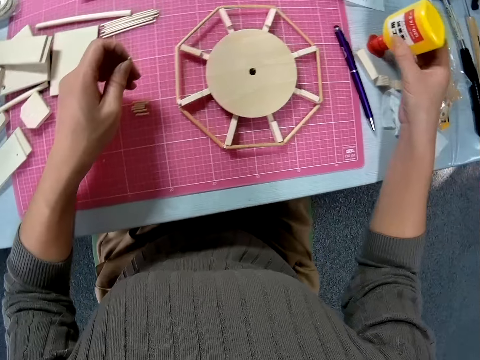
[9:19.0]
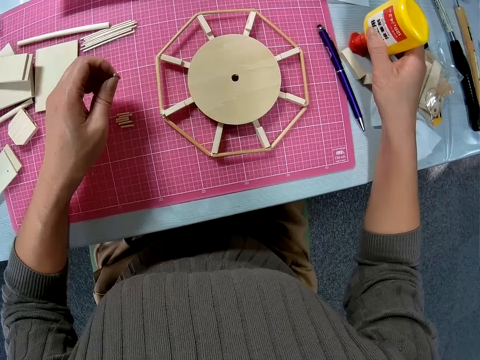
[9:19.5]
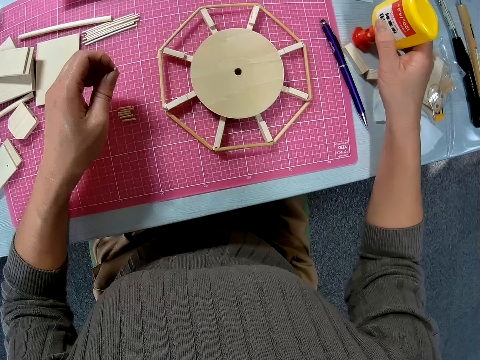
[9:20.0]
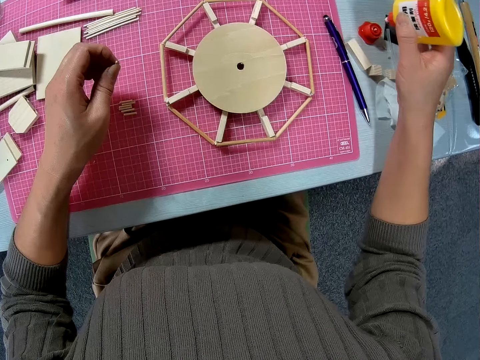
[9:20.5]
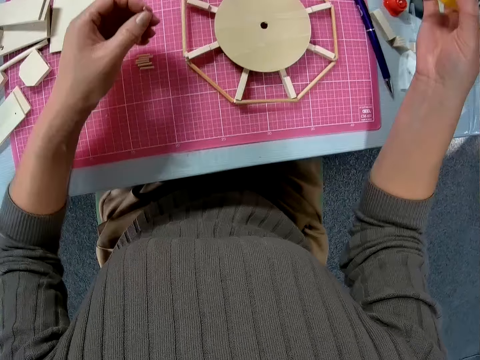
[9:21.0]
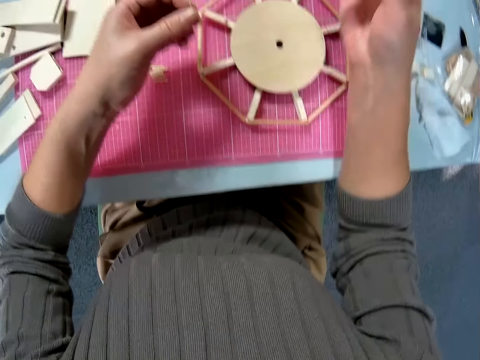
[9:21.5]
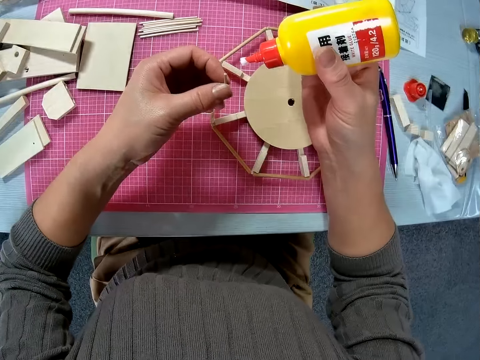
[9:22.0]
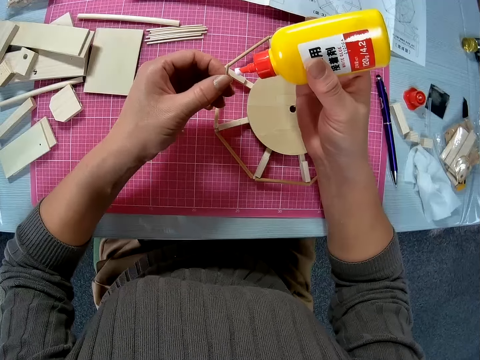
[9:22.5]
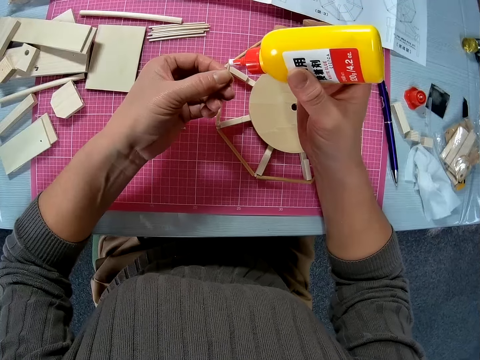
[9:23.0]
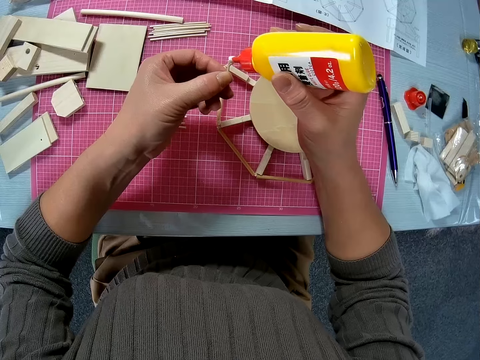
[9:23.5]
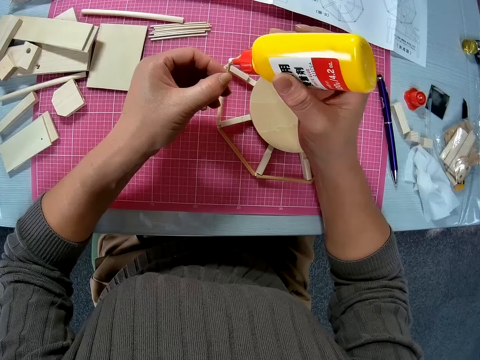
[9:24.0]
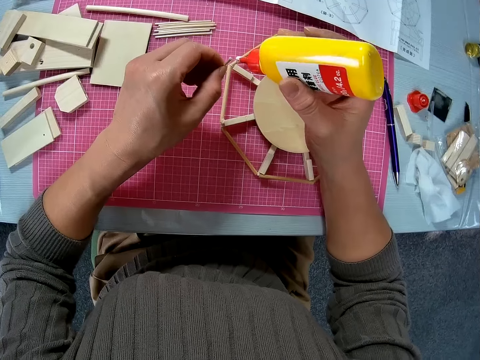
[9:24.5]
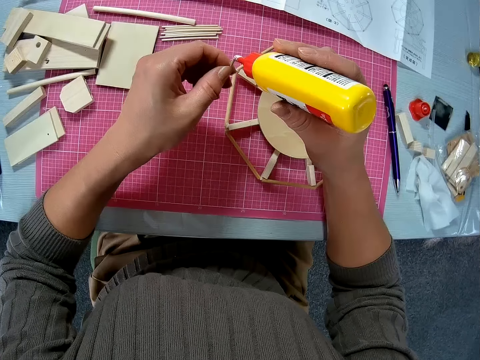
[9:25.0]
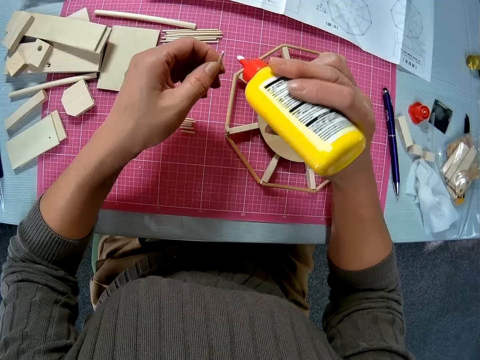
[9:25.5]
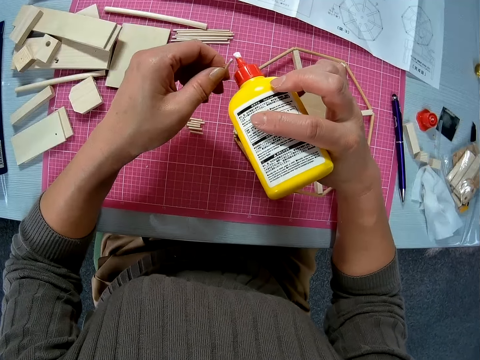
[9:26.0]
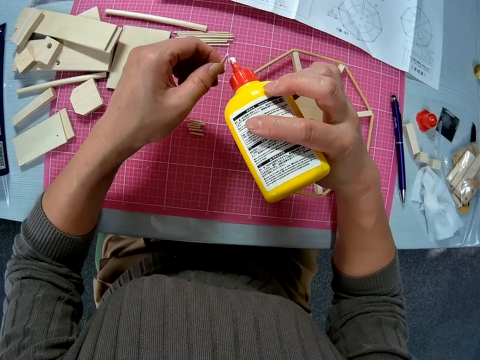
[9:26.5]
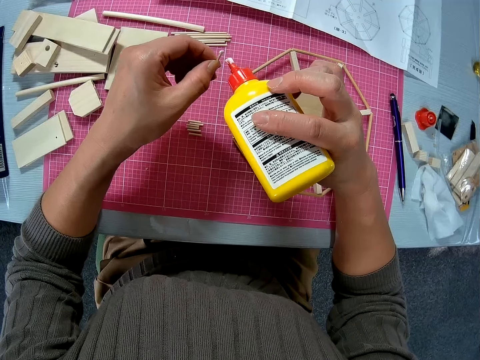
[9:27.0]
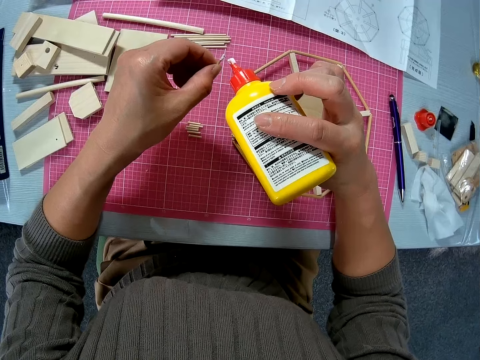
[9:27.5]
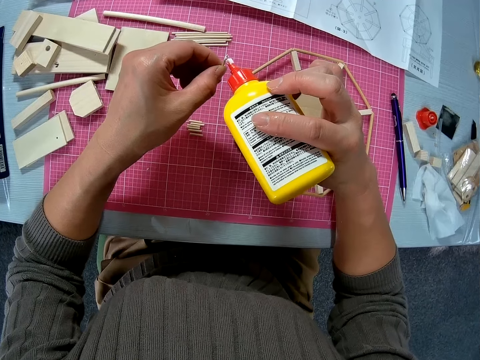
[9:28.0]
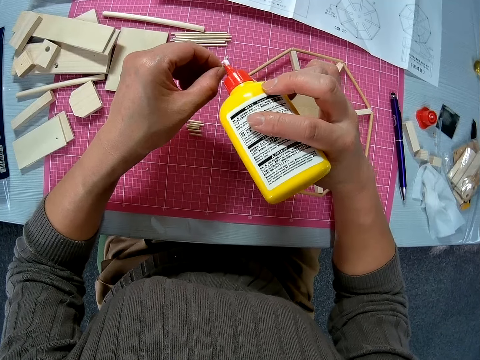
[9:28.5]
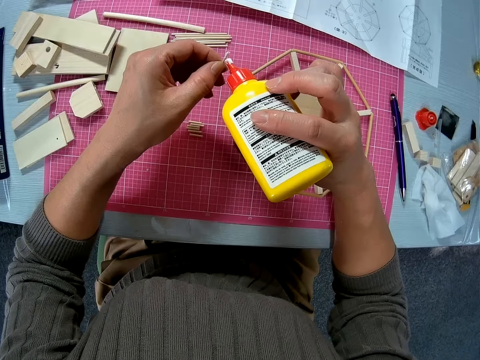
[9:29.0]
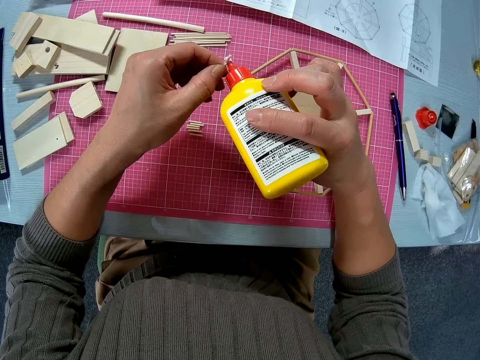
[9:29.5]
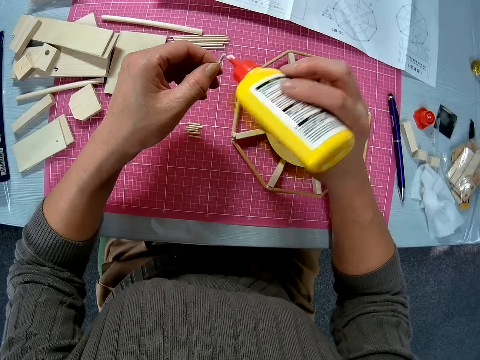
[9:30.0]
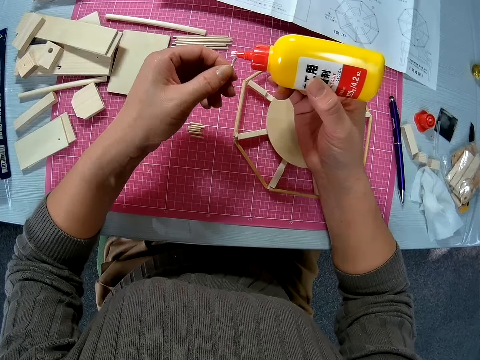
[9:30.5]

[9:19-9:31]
The camera wearer moves her hand backwards. She holds the bottle of glue with her hand. She picks up the bottle of glue from the table. She moves the bottle of glue towards her. She applies glue on the wooden Ferris wheel model.

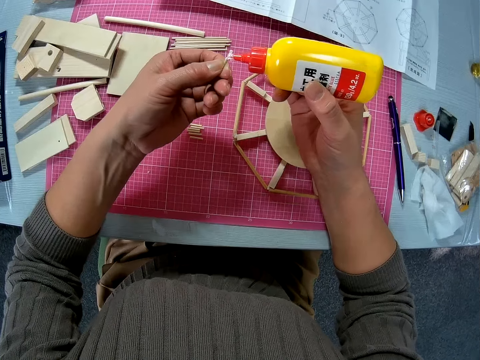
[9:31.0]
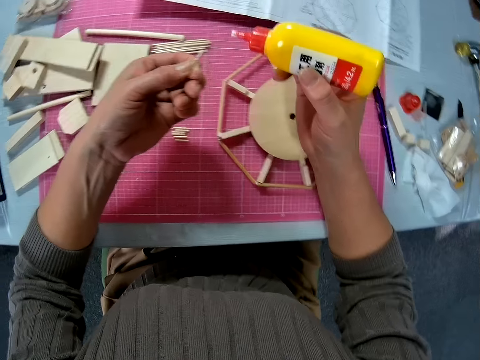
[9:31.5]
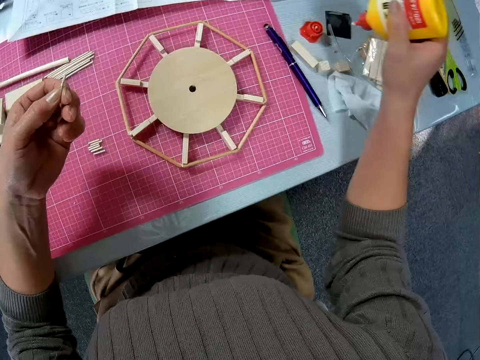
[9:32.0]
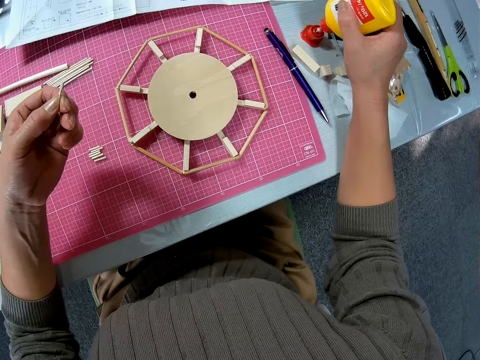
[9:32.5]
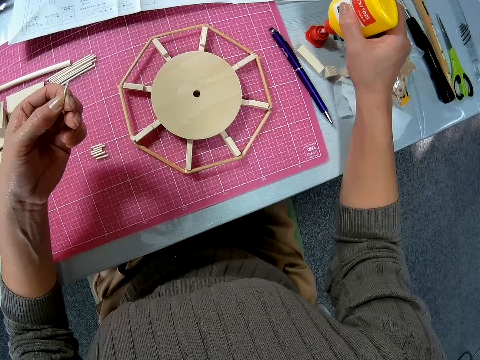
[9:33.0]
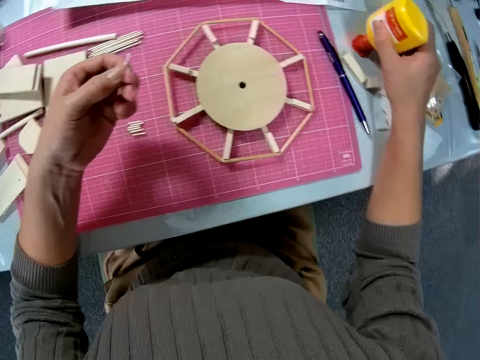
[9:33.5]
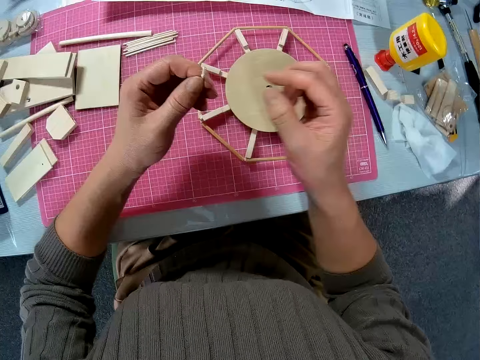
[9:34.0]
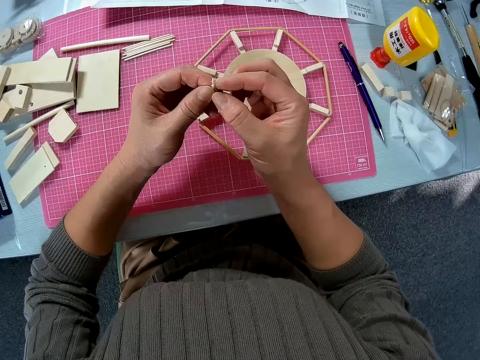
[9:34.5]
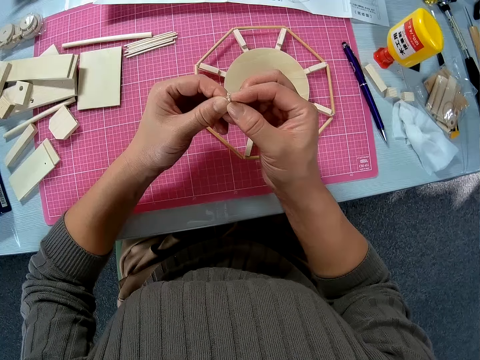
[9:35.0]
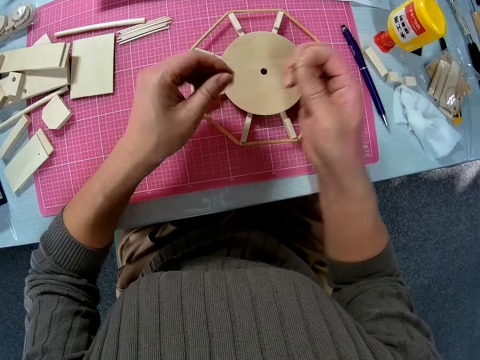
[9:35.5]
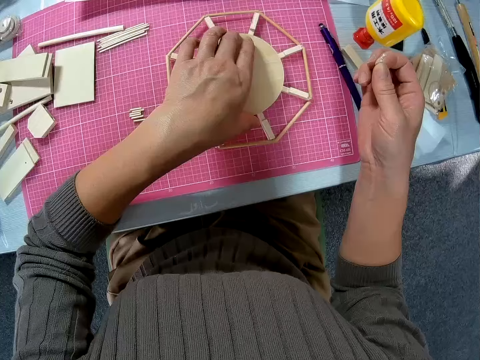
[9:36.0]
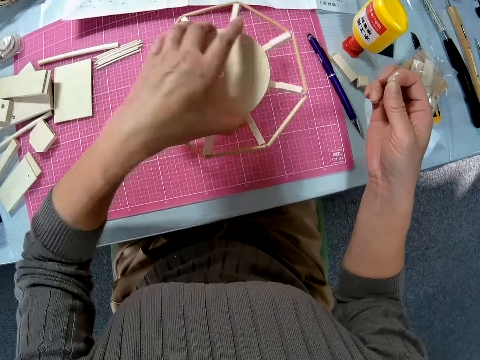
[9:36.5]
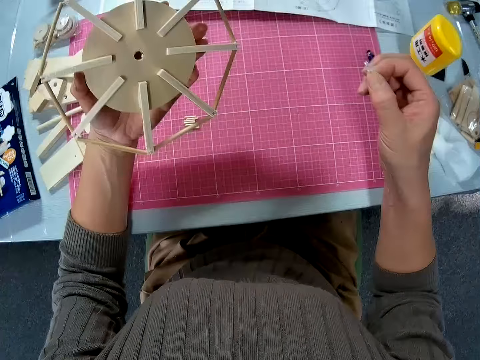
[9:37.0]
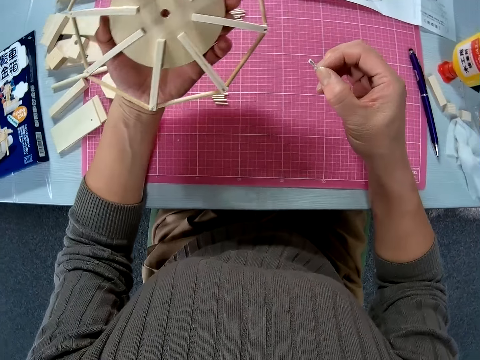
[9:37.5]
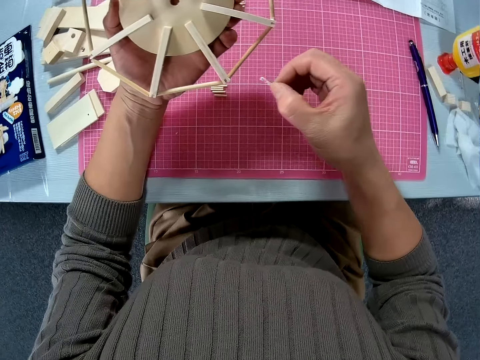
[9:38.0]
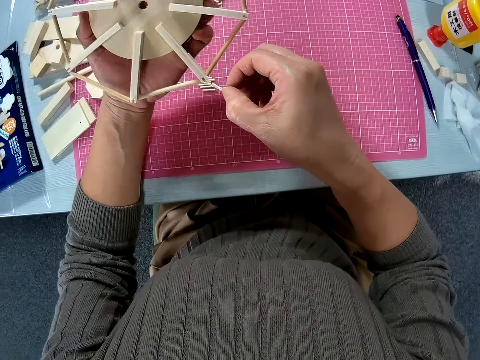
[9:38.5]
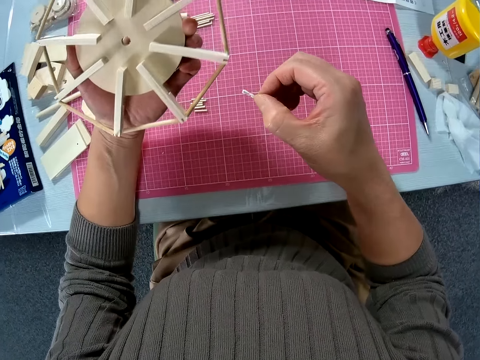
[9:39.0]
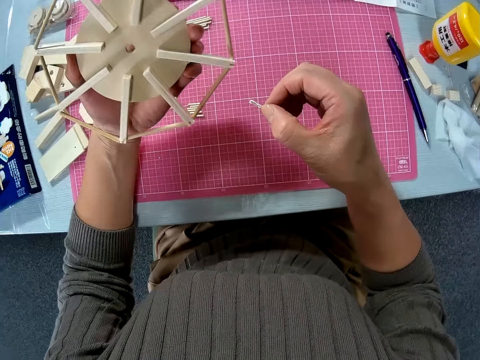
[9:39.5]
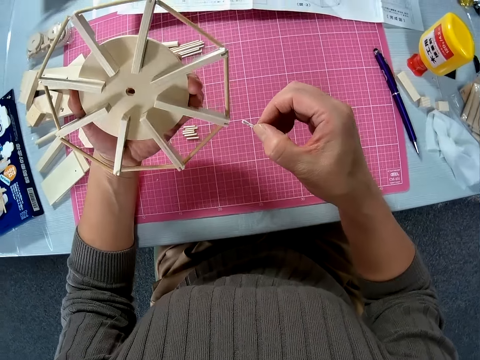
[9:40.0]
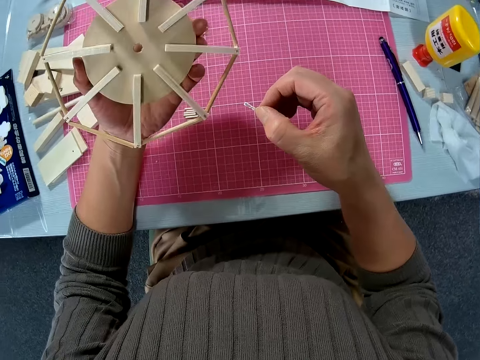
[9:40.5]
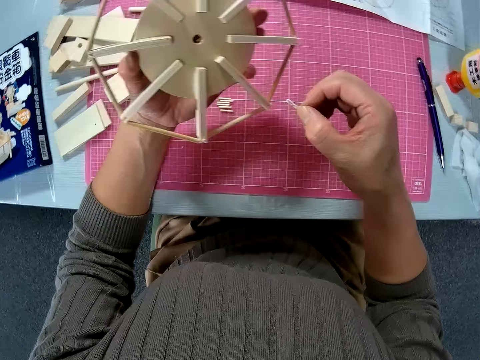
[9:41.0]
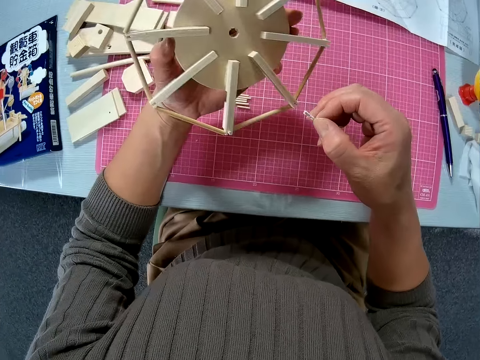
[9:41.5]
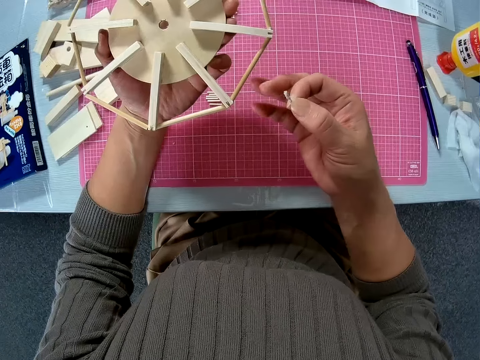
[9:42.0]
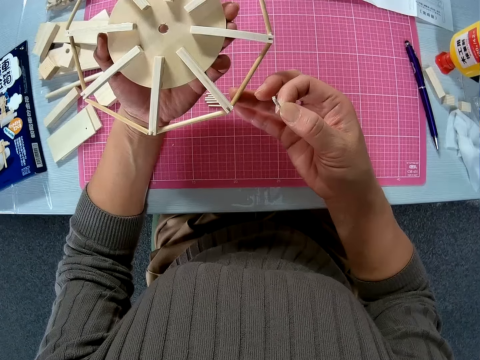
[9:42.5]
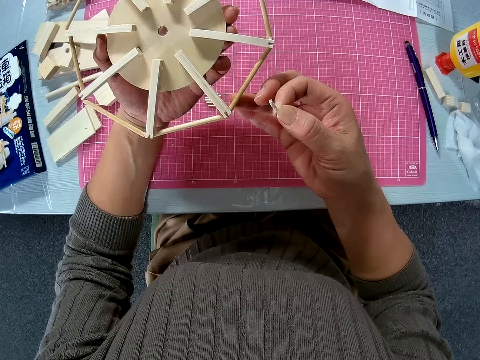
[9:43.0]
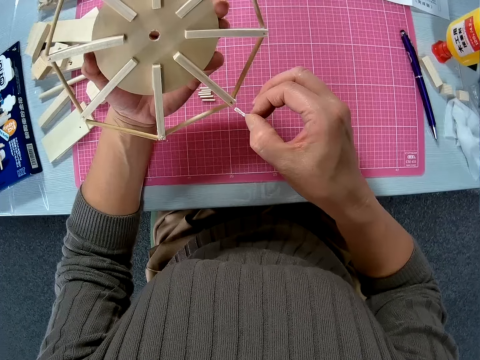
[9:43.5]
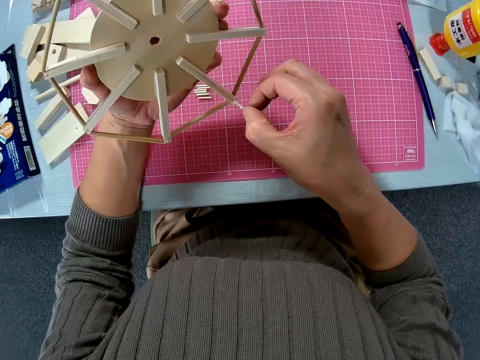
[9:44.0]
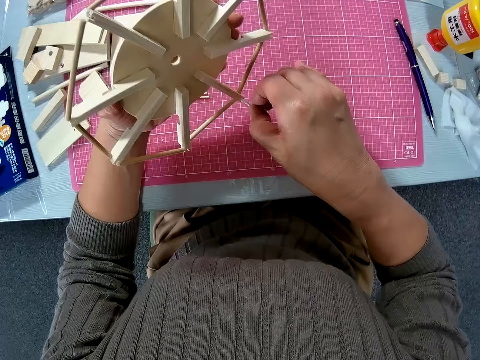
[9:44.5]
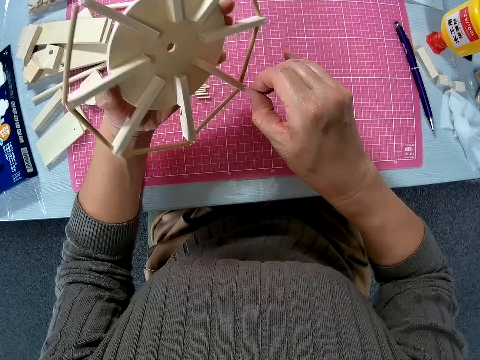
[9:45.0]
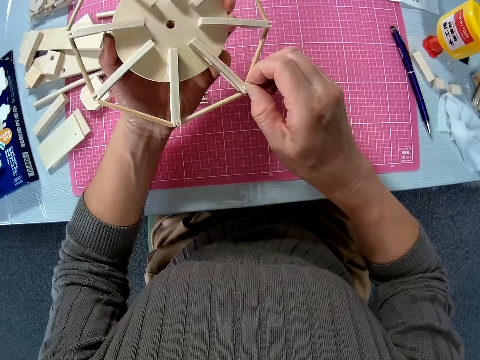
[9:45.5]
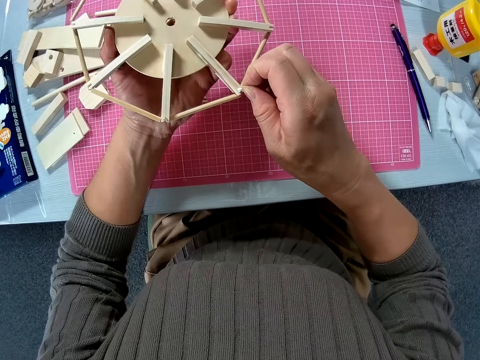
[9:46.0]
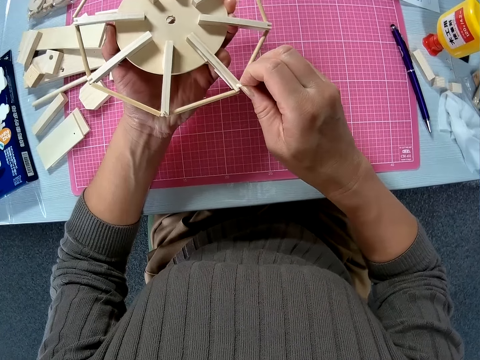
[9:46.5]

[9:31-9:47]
The camera wearer moves their hand backwards. They return the bottle of glue to its original position and drop the bottle of glue on the table. They move their hand towards them. They hold the part of the wooden Ferris wheel model with both their hands. They adjust the piece of wood in their hands. They move their hand towards the wooden Ferris wheel model. They pick up the wooden Ferris wheel model or woodwork from the table with their hand. They turn the wooden Ferris wheel model. They move their other hand towards the wooden Ferris wheel model. They adjust the woodwork in their hands. They stick a part of wood on the wooden Ferris wheel model.
